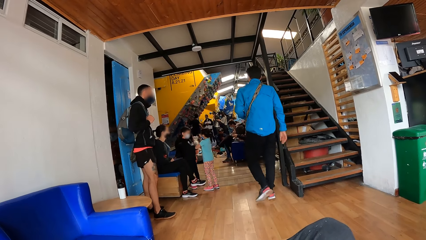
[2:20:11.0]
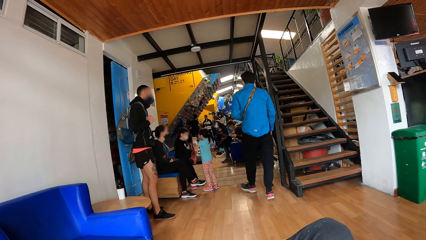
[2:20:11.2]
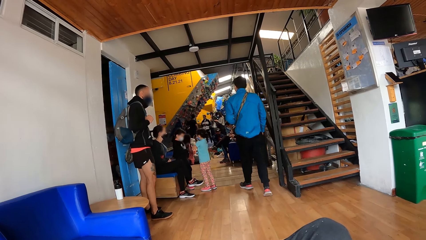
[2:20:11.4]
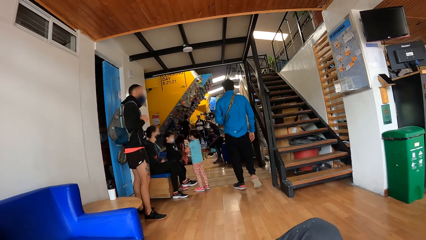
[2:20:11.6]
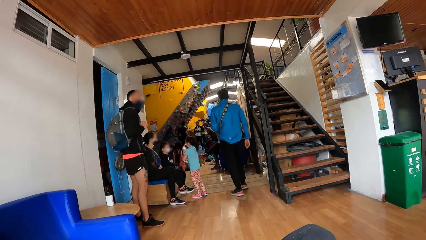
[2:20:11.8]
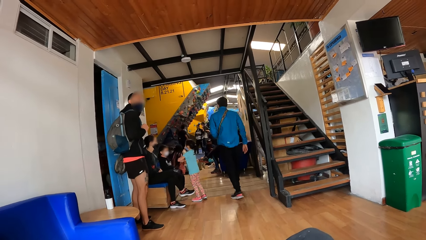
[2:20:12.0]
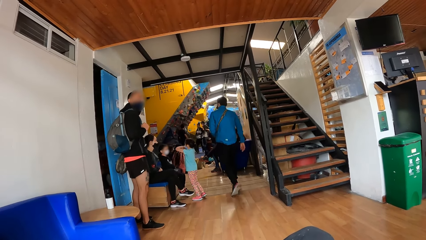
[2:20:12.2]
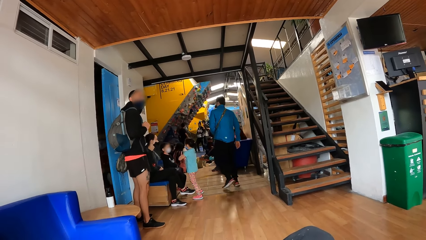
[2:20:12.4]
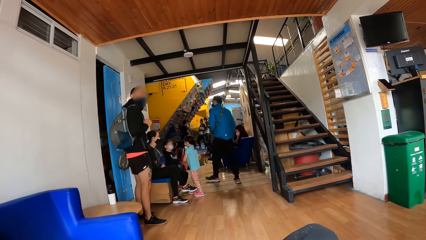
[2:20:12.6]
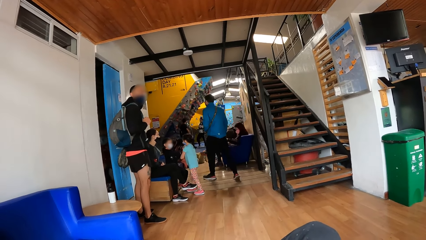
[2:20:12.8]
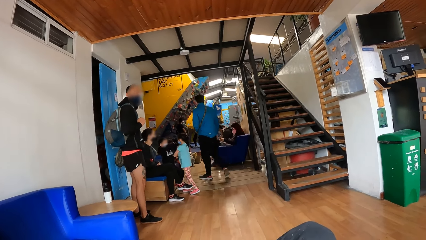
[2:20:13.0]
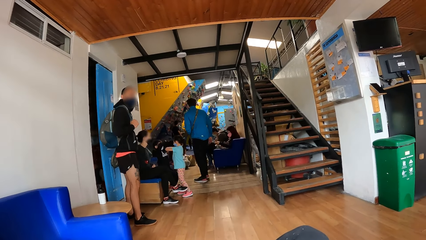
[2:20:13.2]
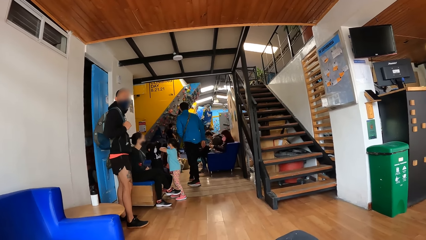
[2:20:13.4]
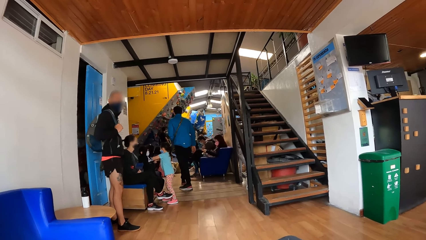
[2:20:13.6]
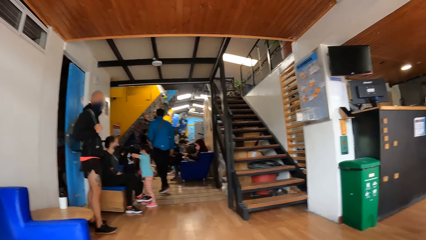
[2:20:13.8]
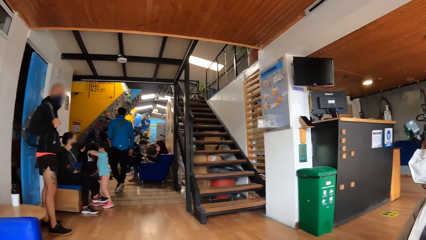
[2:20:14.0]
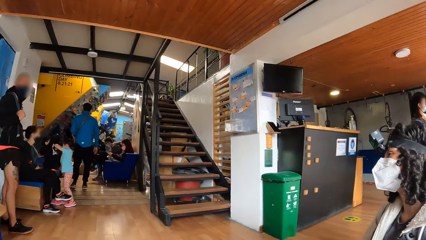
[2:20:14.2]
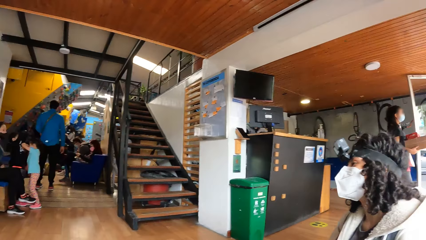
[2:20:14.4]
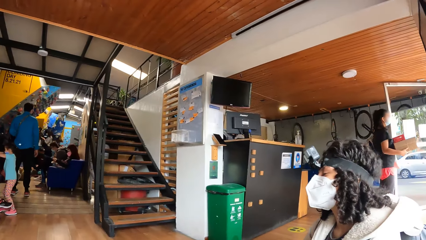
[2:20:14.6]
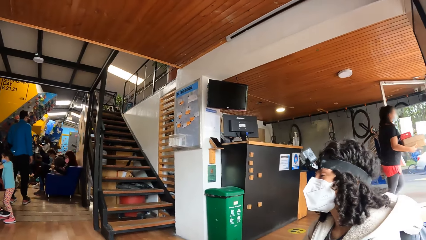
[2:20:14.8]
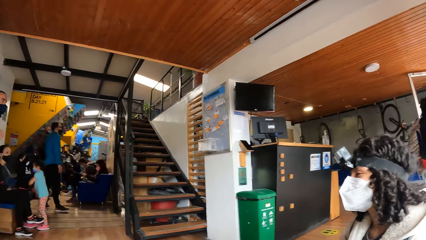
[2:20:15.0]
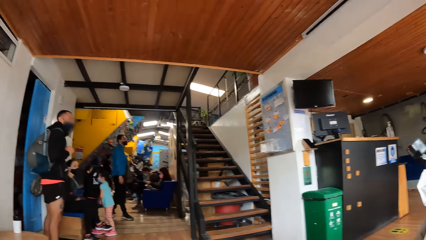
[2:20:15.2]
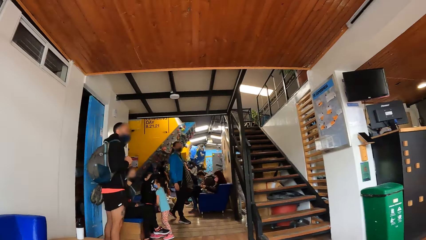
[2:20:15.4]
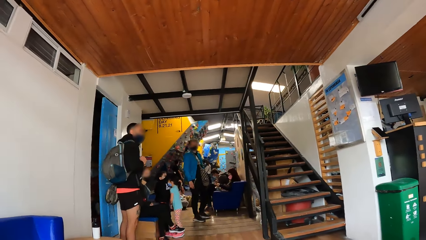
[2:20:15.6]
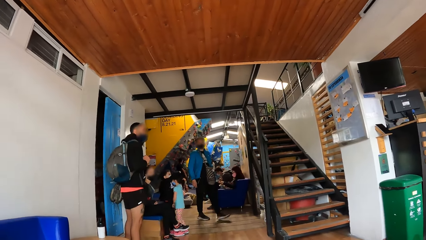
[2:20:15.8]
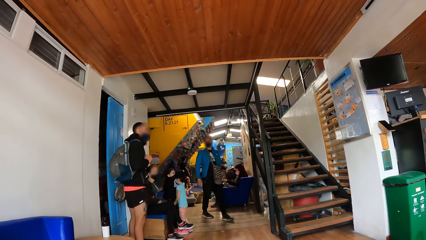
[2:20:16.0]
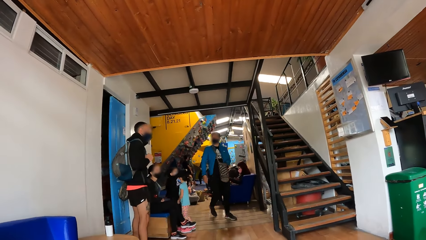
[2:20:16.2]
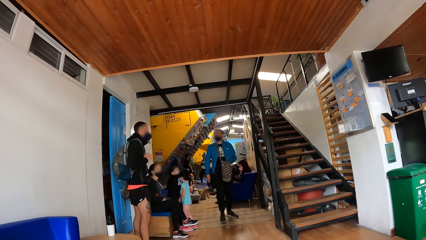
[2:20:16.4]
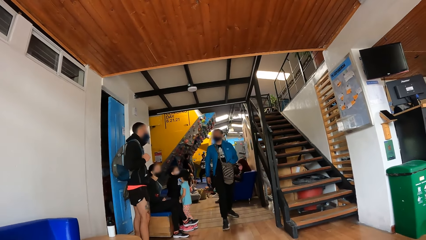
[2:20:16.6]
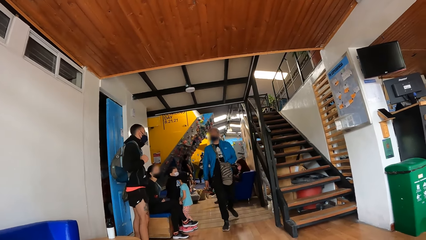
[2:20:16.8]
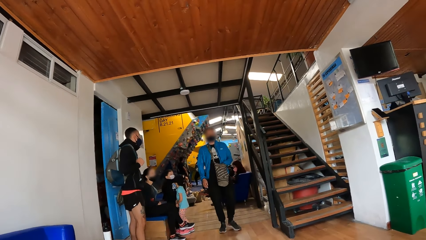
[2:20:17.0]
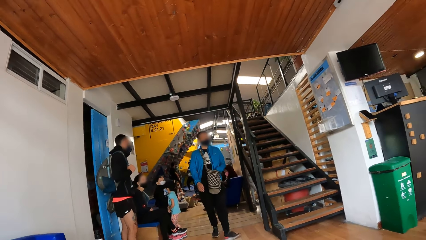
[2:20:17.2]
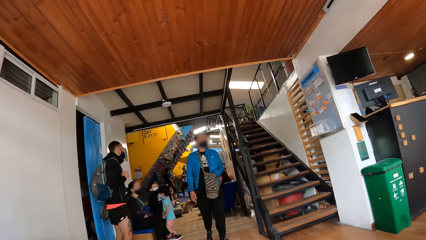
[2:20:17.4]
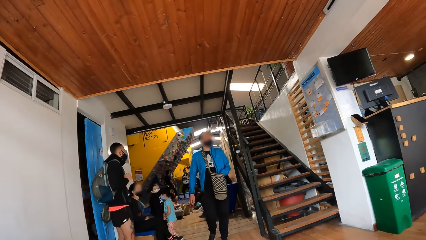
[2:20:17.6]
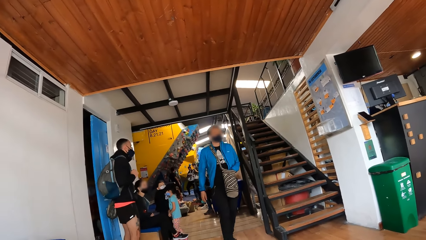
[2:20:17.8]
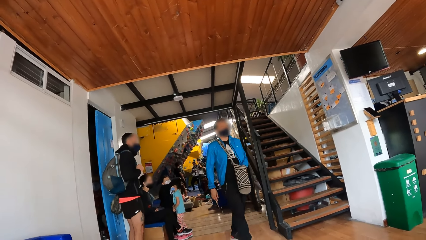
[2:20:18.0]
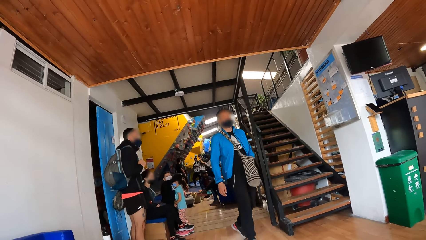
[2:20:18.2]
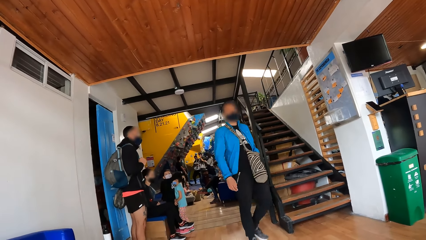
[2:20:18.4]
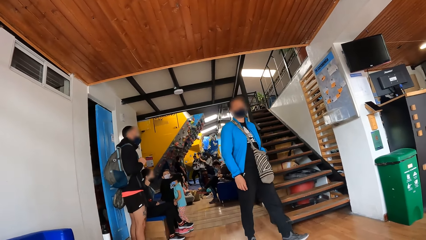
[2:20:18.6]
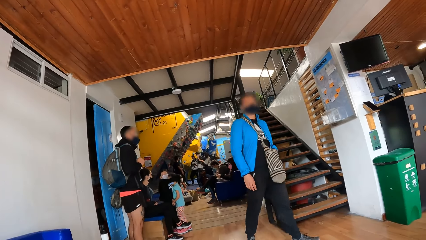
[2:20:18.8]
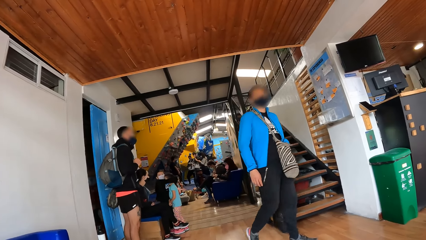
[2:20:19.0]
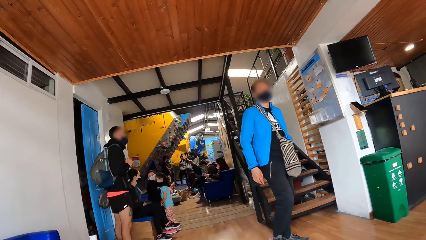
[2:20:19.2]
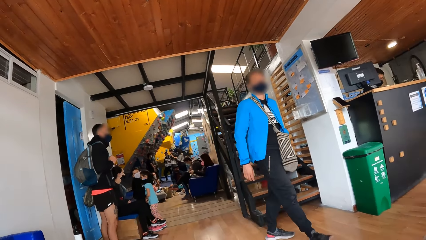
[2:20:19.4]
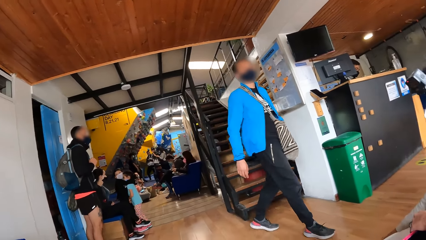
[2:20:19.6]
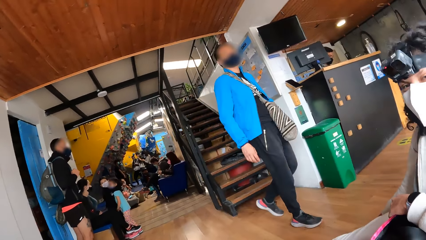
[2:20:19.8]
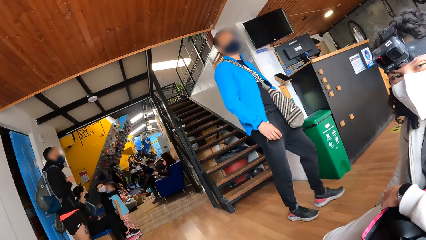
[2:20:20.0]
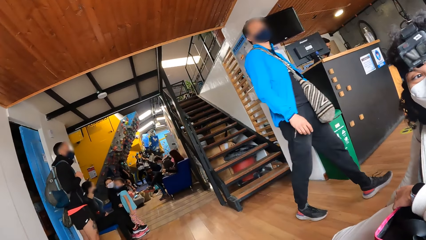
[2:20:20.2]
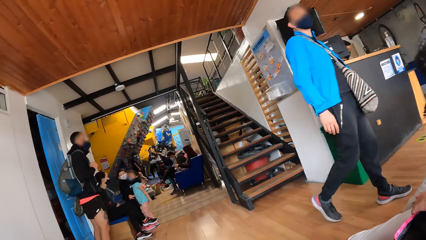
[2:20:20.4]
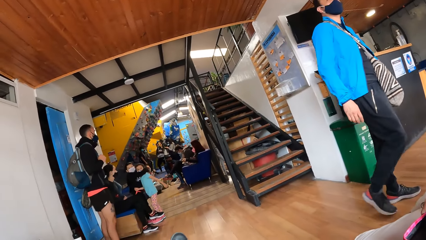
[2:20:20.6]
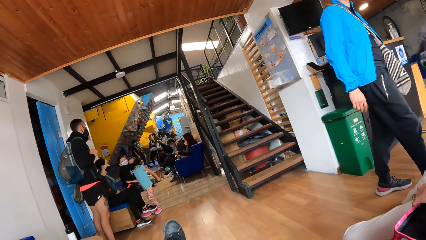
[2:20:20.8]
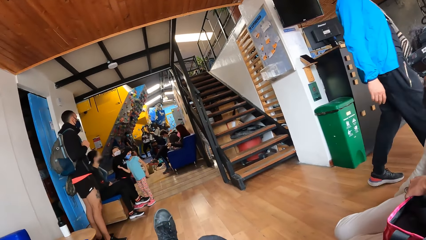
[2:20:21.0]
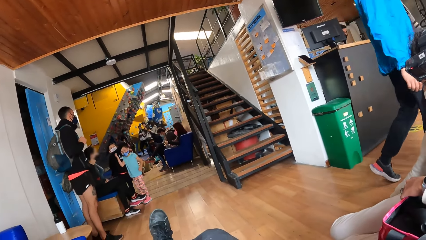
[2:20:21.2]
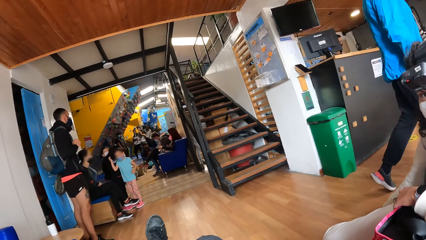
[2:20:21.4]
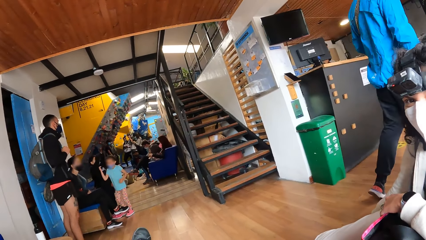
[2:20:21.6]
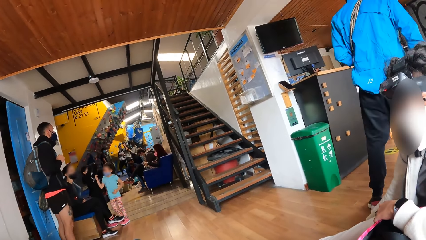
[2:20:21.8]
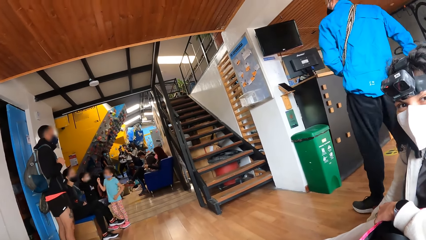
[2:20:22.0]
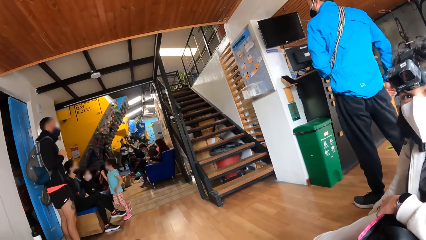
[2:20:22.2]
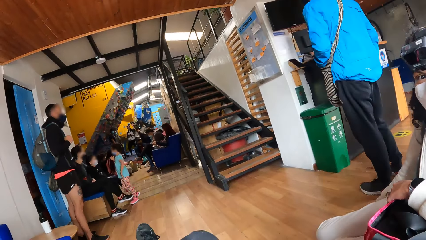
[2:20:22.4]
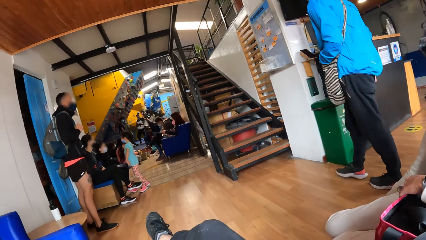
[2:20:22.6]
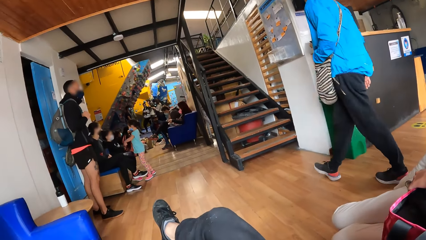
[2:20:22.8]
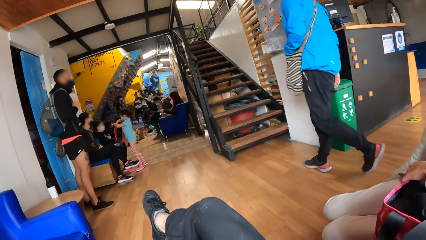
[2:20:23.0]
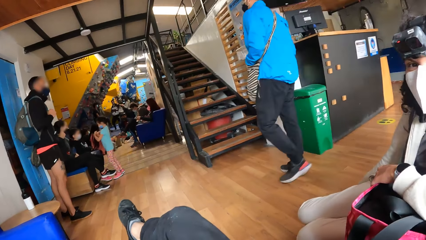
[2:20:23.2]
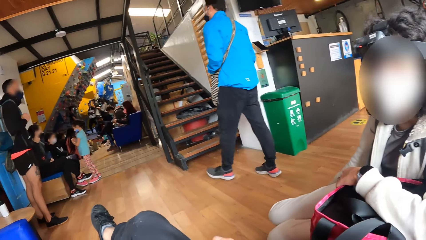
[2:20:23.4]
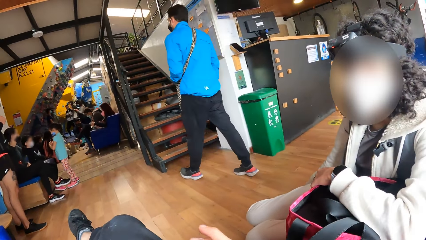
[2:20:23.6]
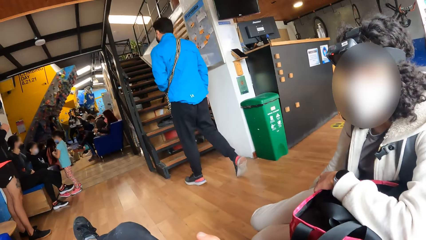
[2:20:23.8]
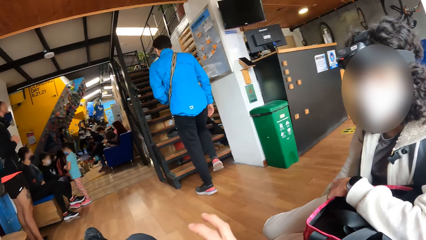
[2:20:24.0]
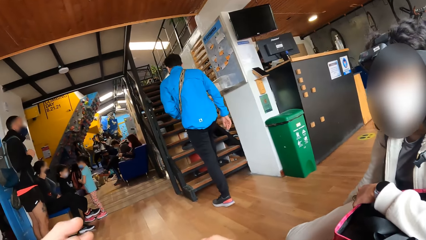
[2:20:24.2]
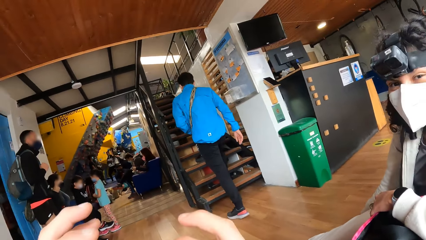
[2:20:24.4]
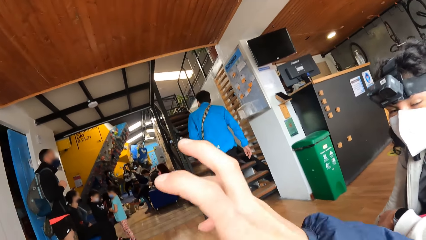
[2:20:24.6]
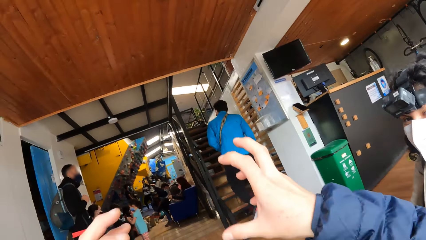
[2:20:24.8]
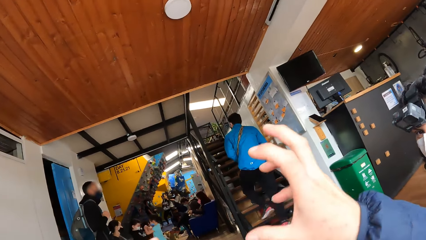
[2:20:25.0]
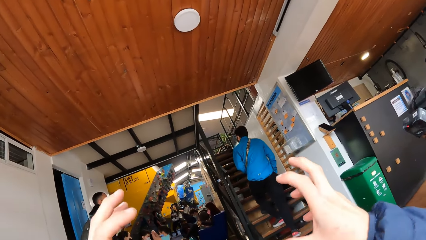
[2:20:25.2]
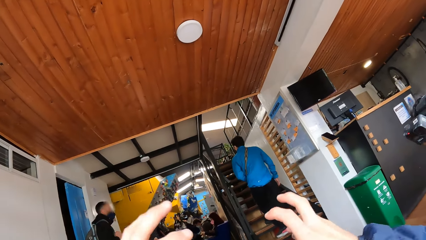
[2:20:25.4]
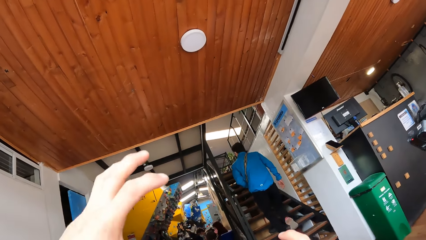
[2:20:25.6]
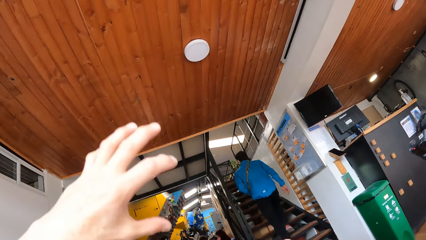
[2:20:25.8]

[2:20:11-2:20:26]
A person walks by. The man puts his hands on another person. The first person climbs stairs. The camera wearer interacts with a woman.
